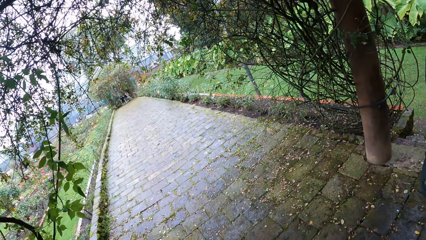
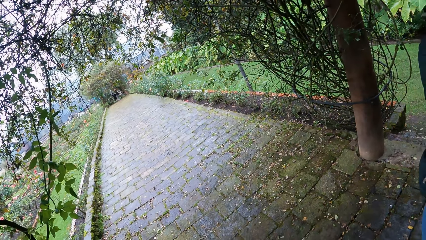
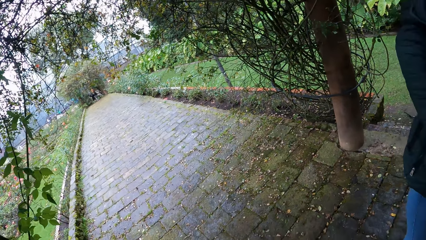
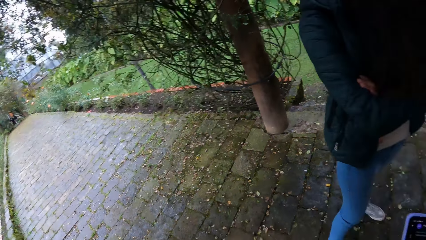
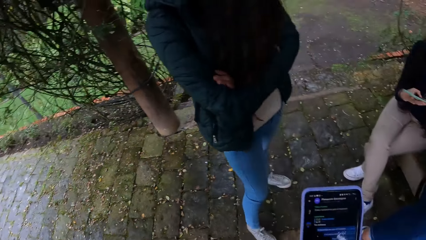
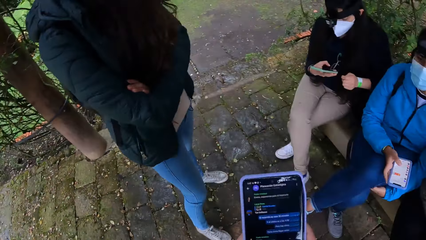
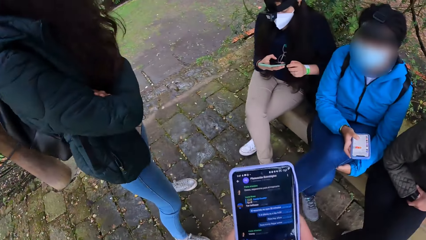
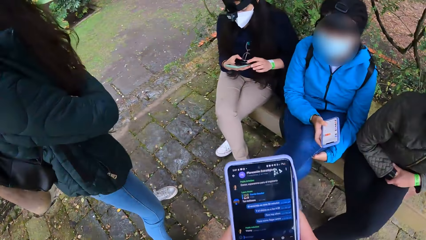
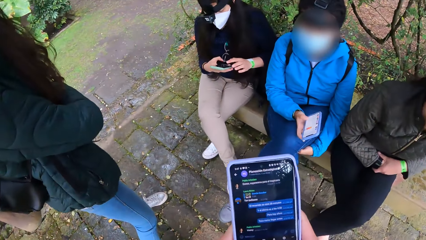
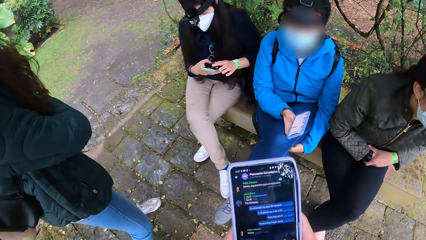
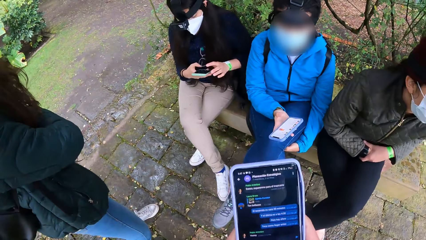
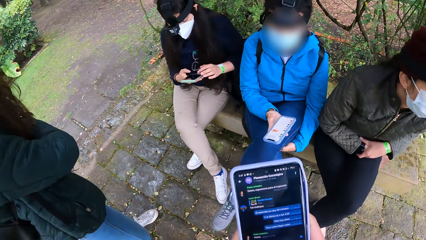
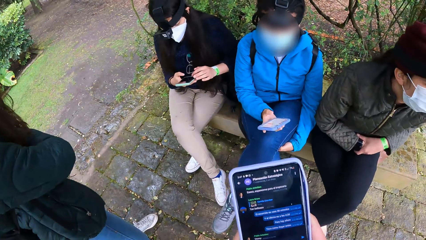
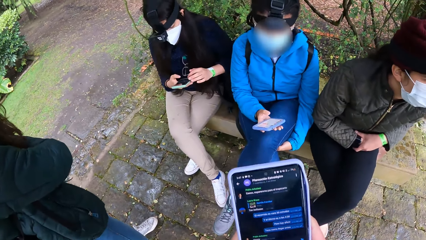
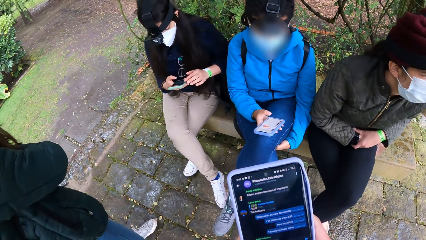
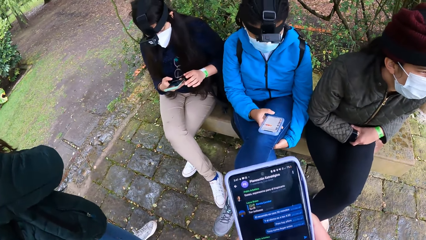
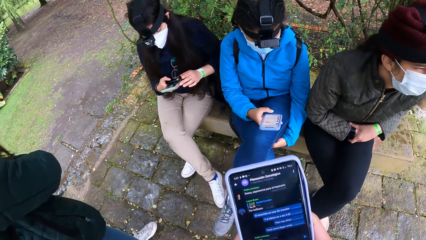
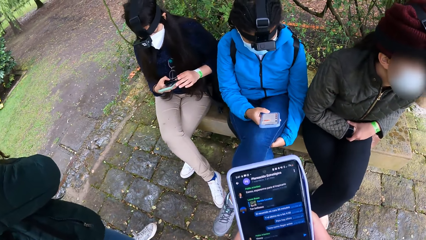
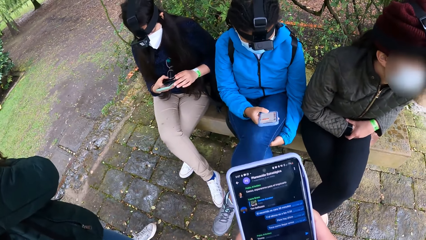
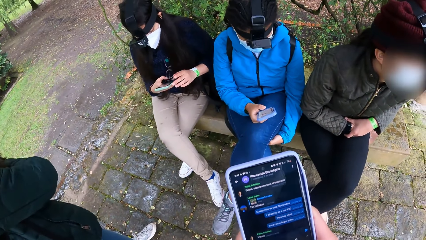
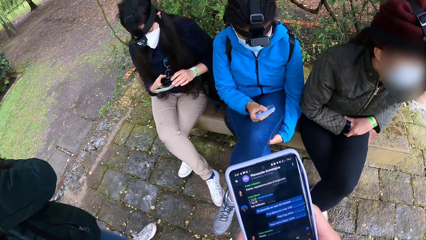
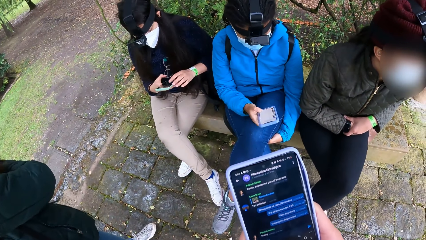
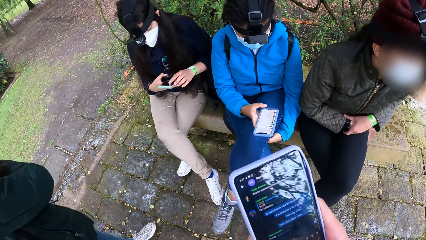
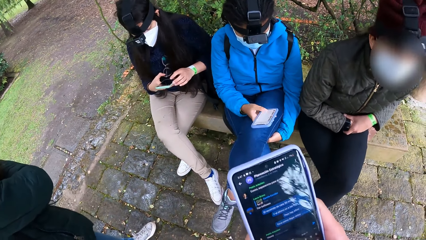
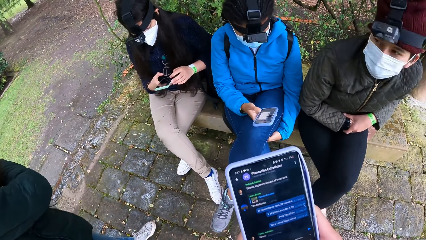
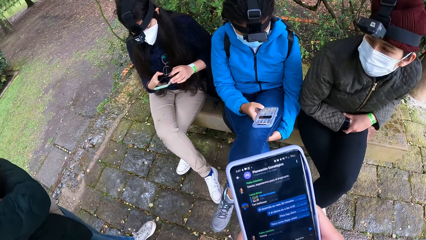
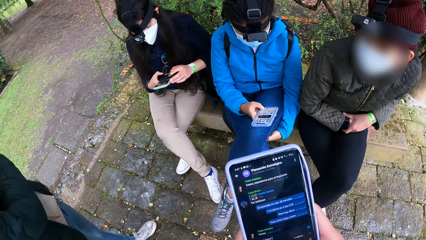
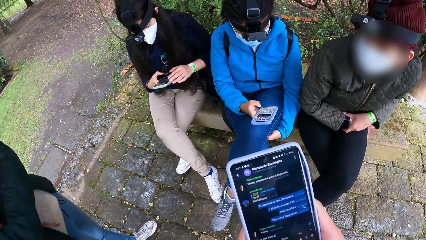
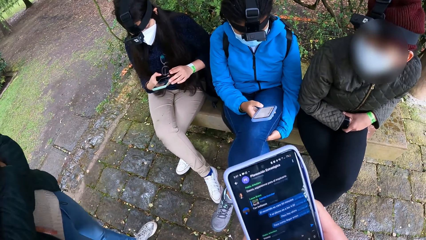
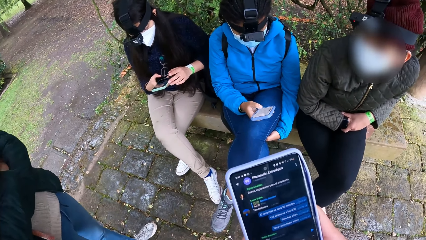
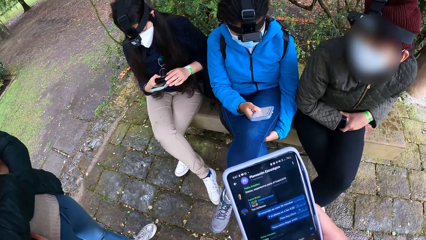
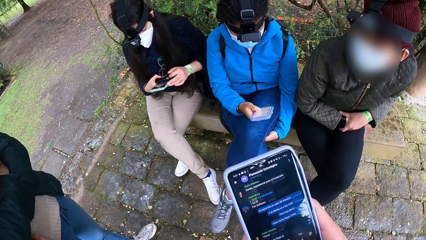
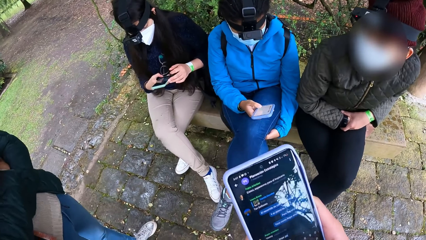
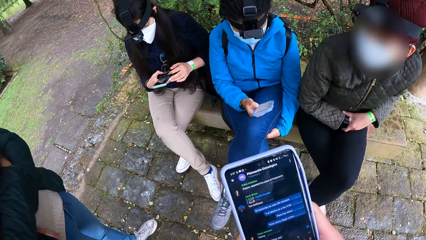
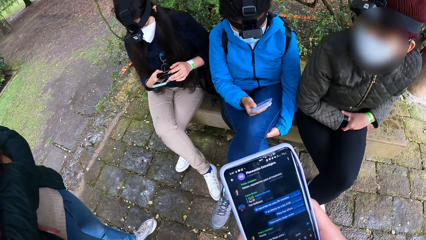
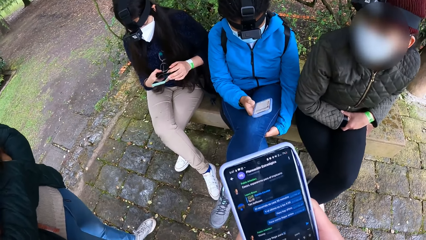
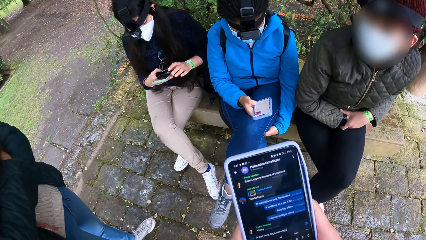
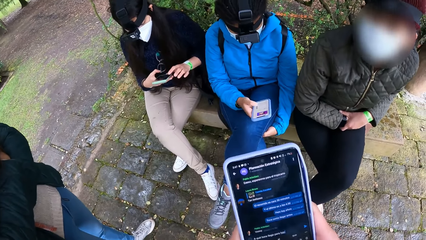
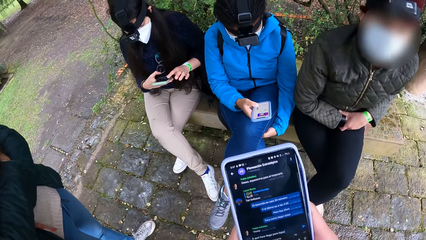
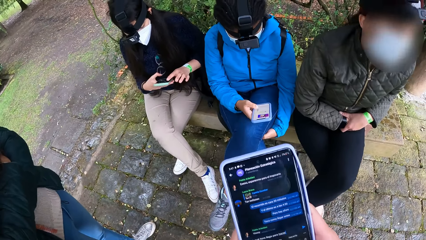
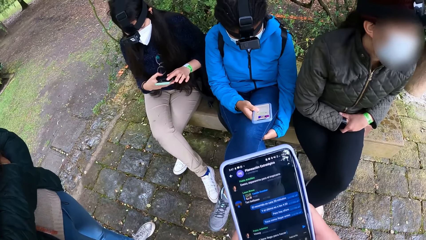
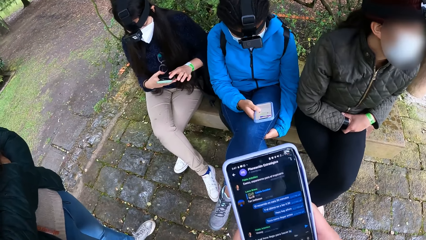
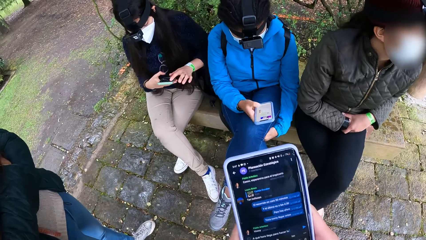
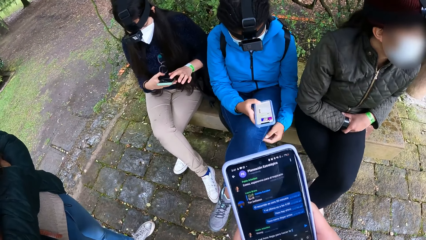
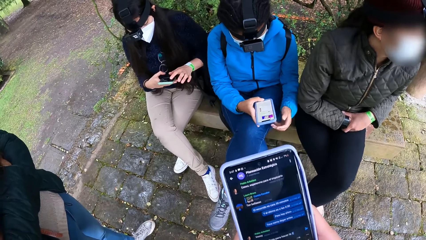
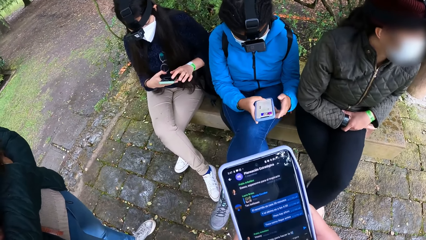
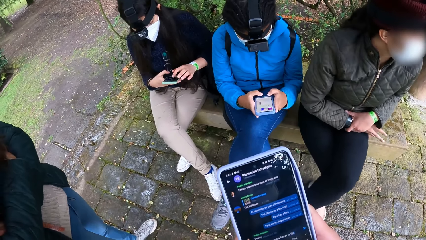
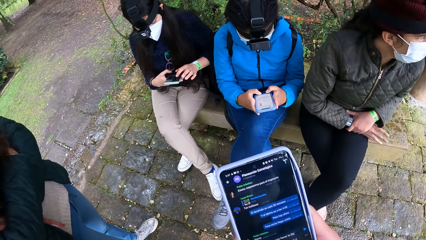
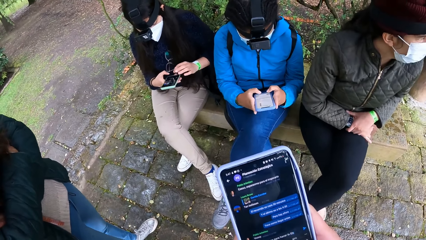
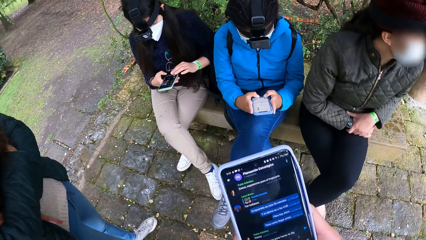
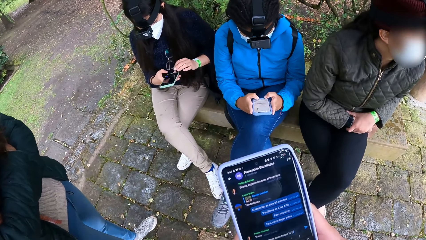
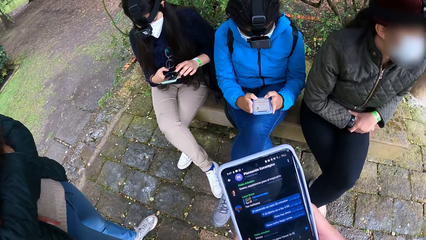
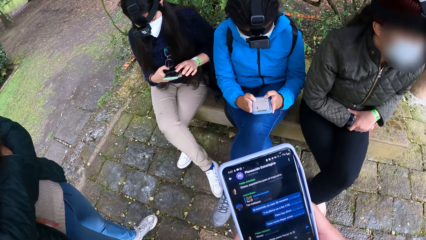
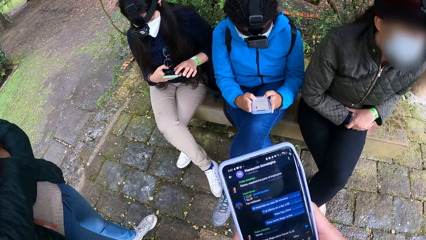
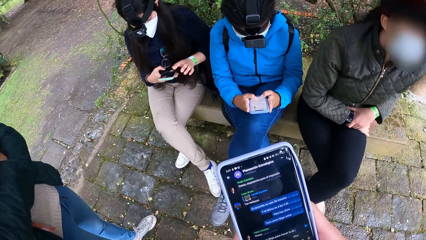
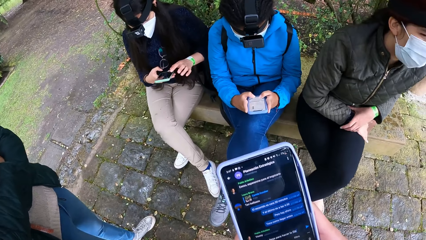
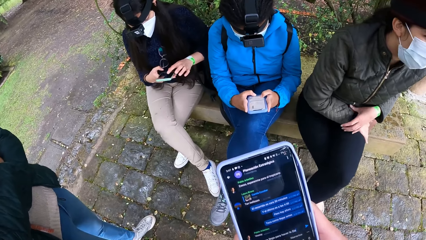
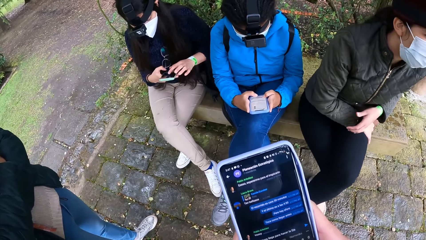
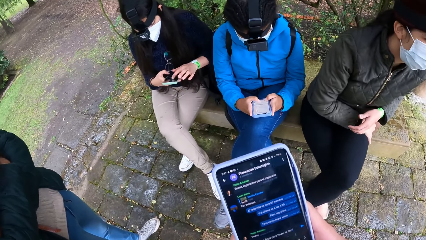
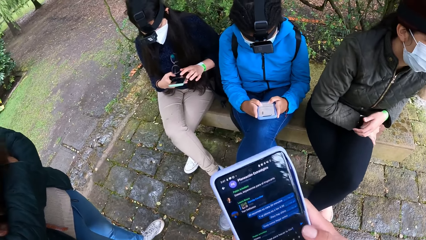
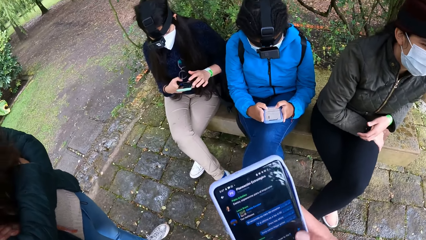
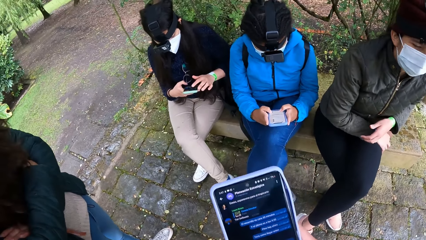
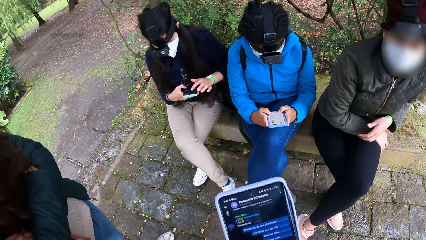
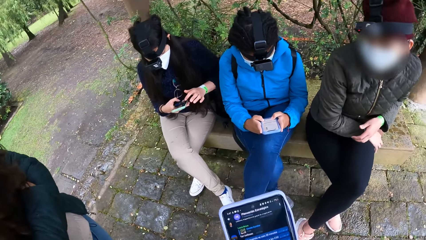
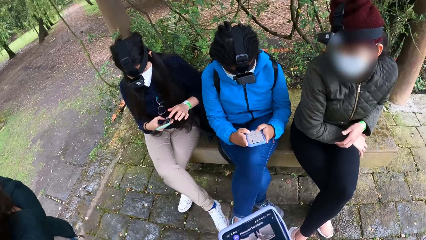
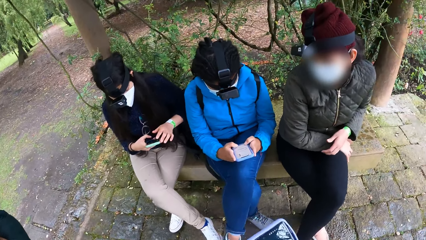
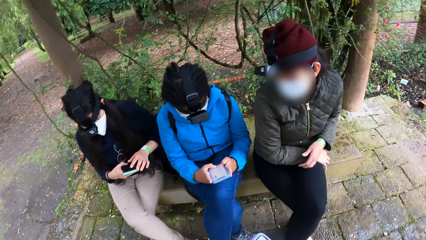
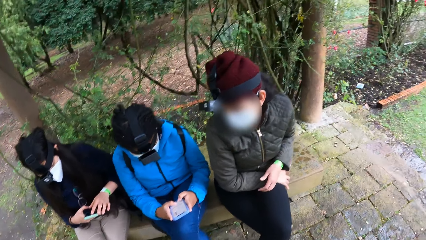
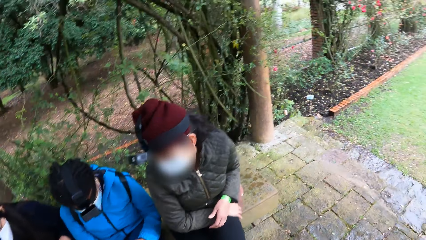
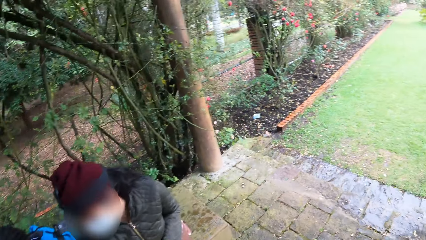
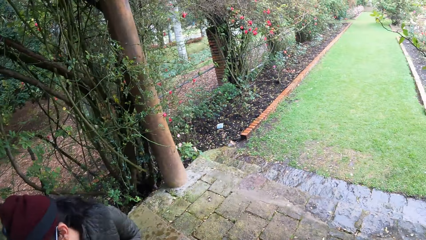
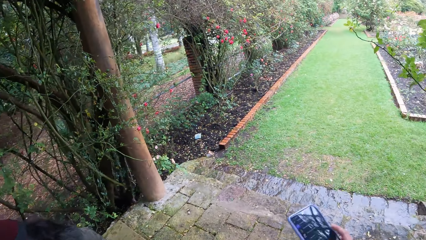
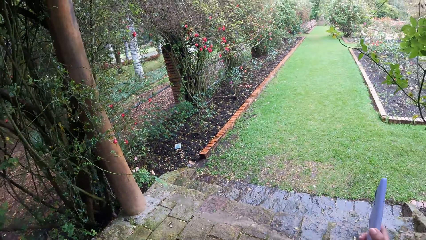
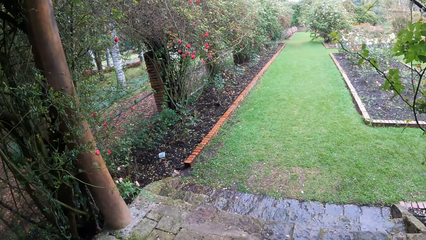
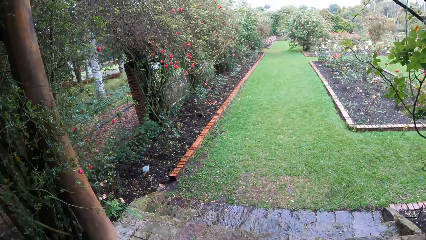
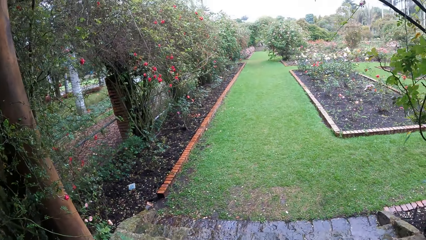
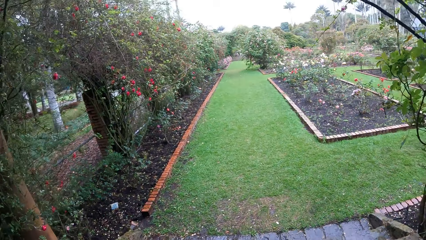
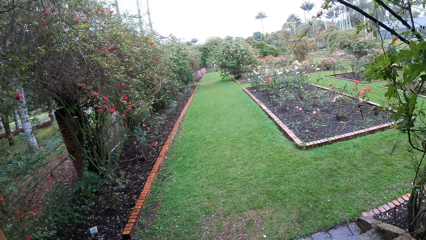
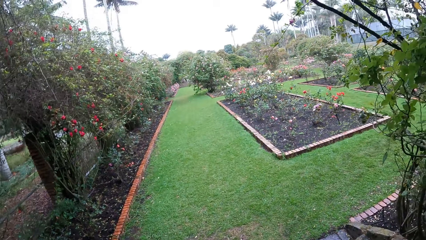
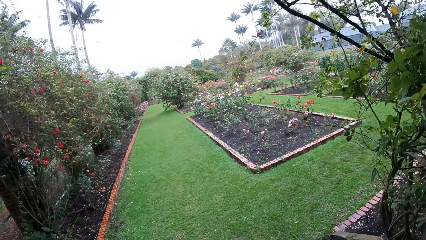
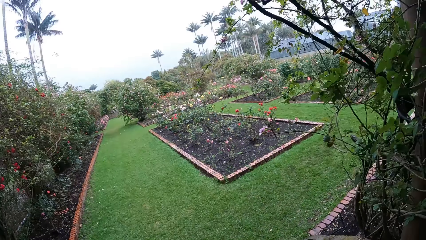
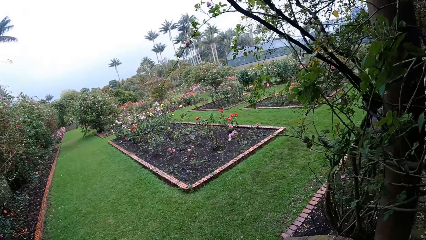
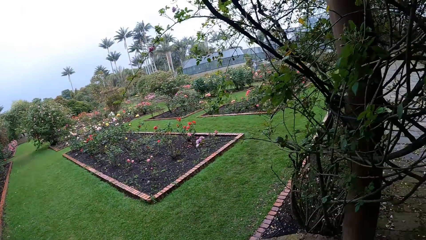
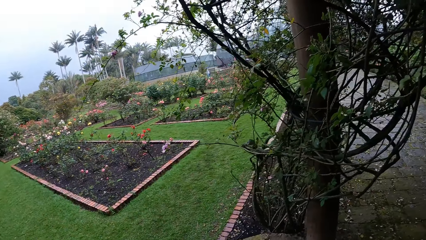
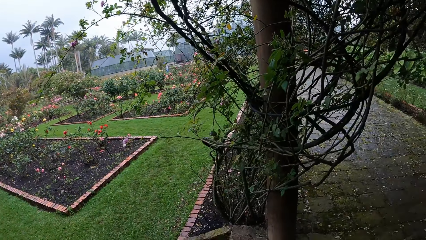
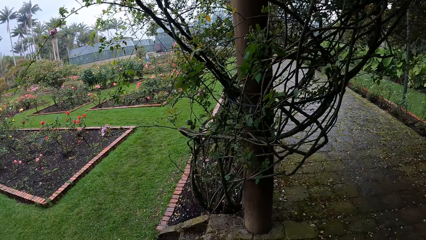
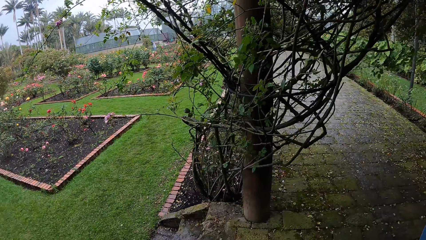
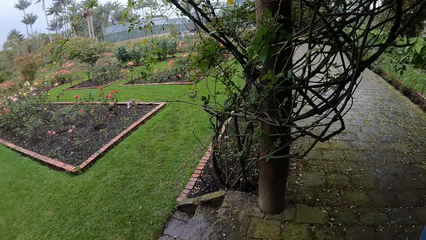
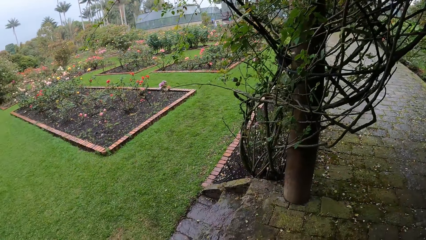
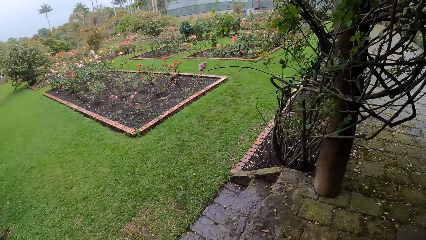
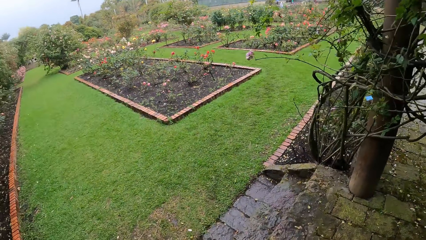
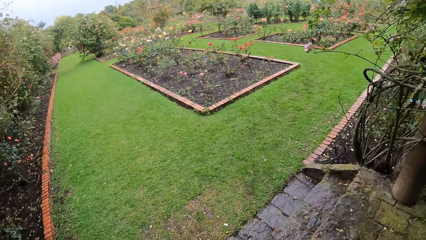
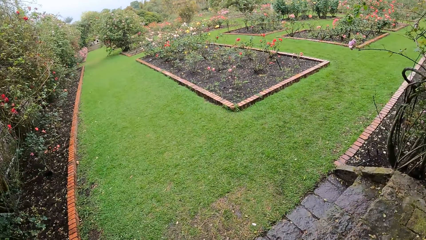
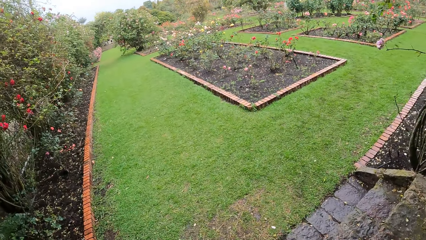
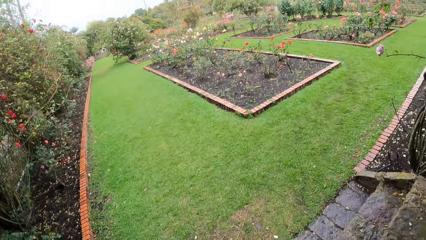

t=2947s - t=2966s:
The camera wearer looks around. The woman operates the phone with her right hand. The camera wearer uses her phone. The woman operates the phone with both hands. The camera wearer holds the phone with her right hand. She looks around.
